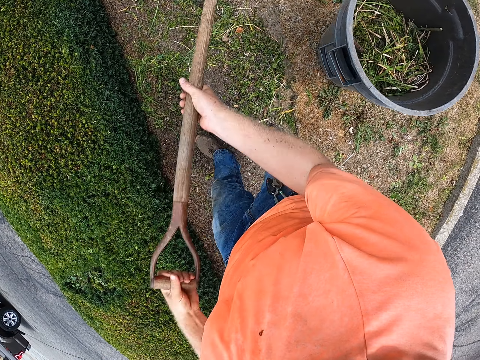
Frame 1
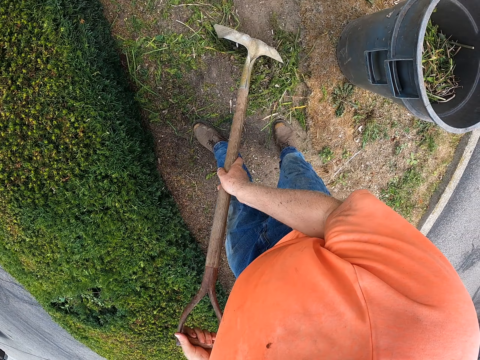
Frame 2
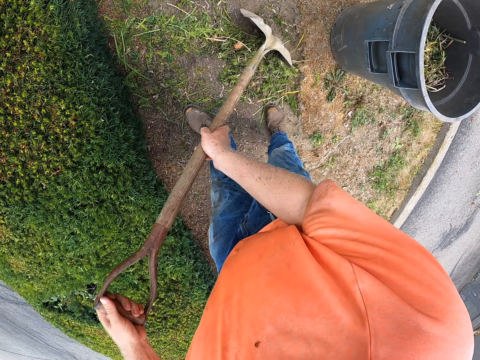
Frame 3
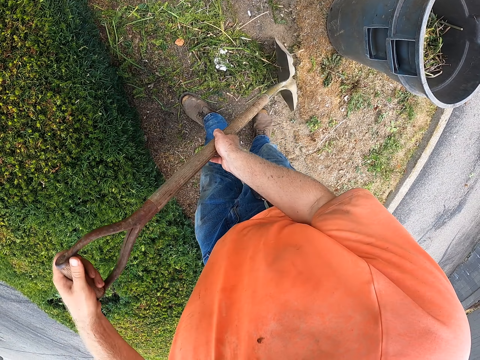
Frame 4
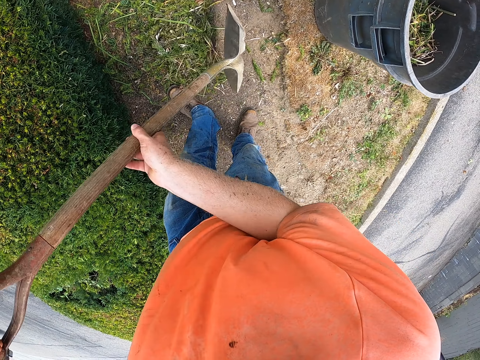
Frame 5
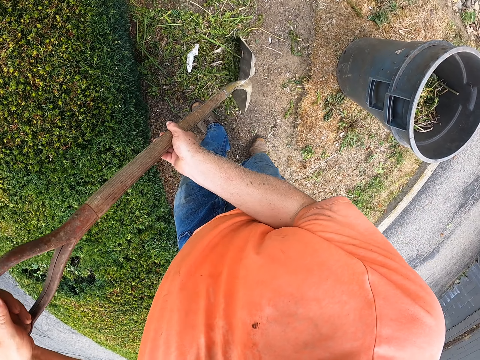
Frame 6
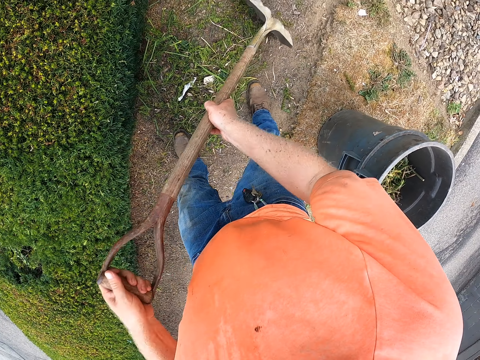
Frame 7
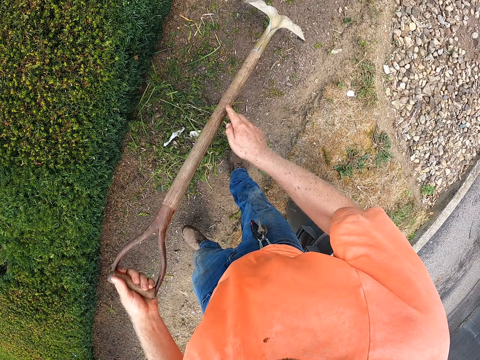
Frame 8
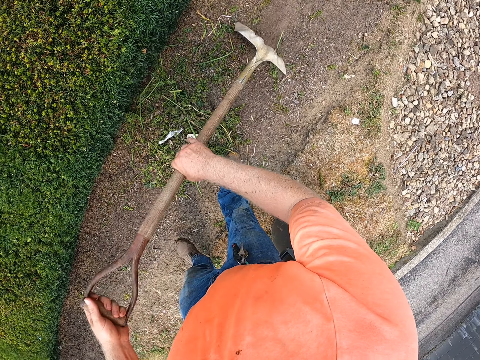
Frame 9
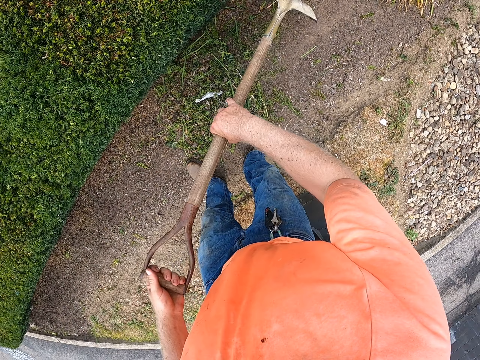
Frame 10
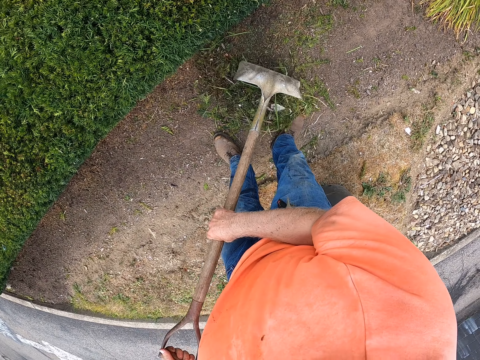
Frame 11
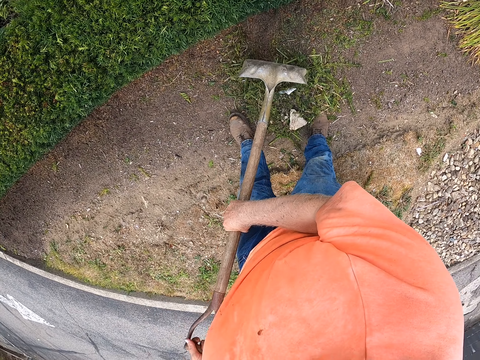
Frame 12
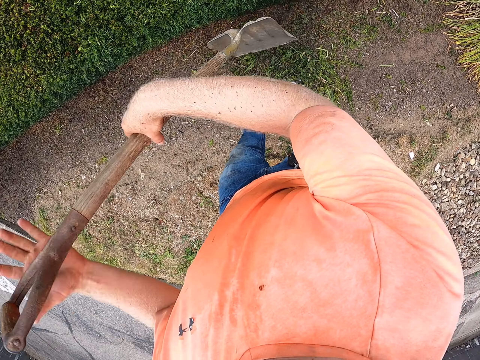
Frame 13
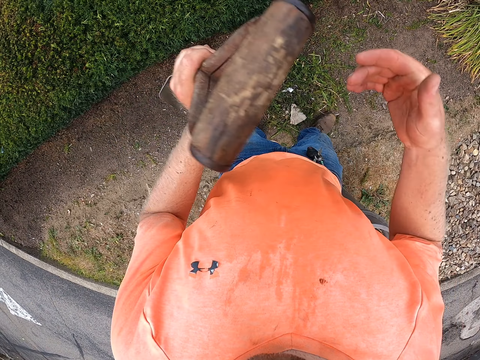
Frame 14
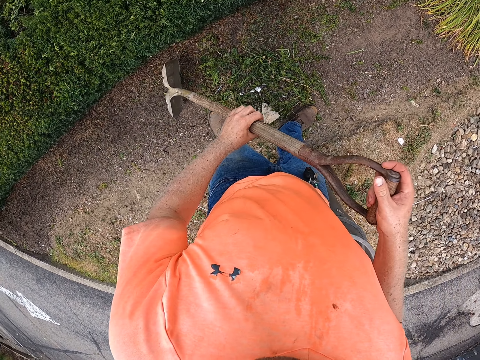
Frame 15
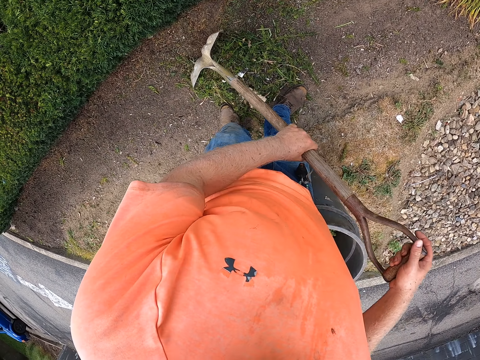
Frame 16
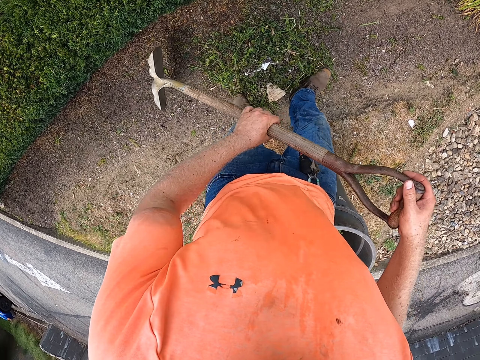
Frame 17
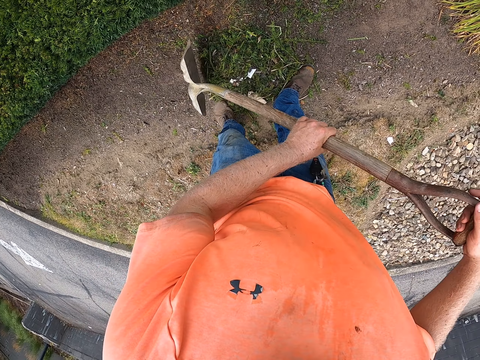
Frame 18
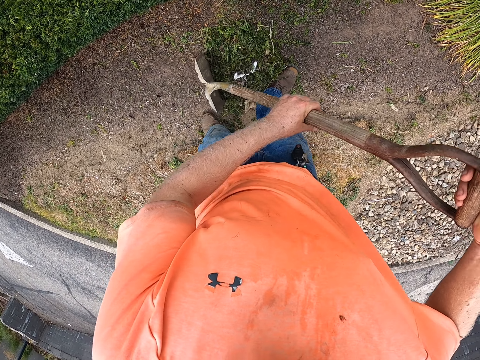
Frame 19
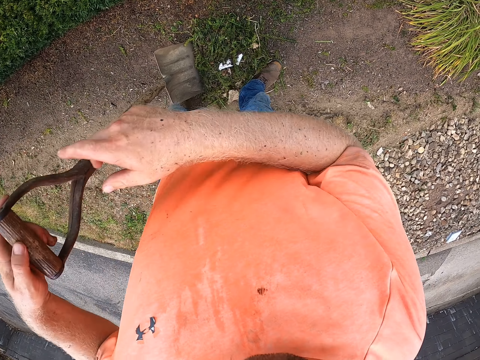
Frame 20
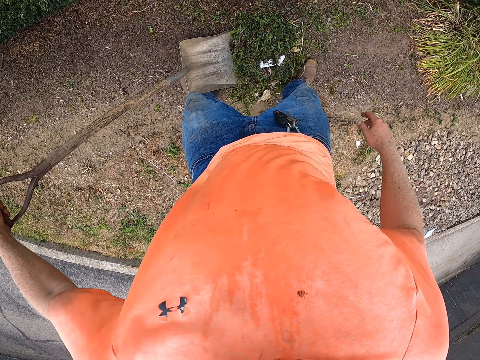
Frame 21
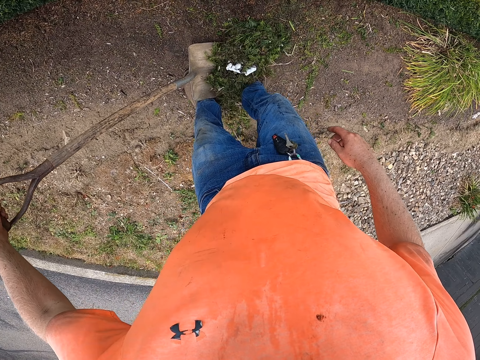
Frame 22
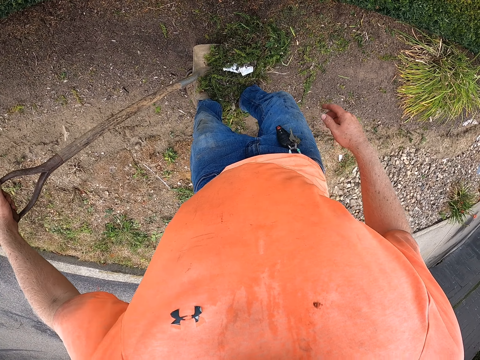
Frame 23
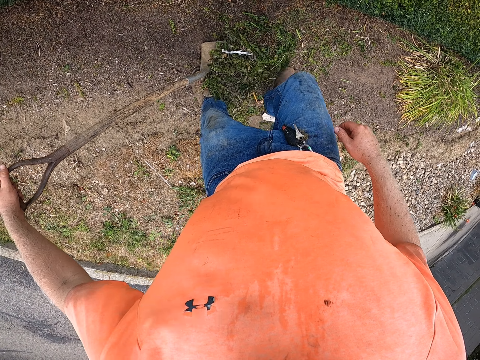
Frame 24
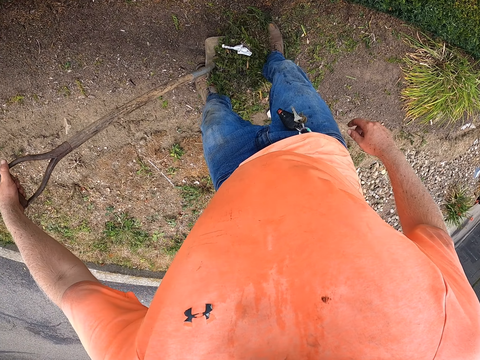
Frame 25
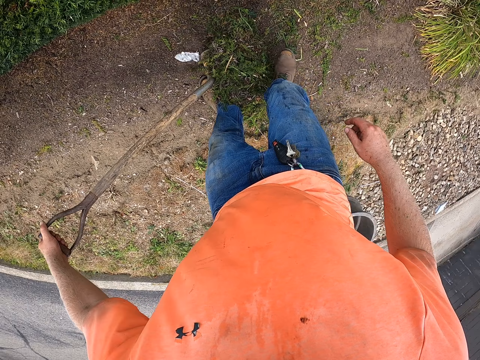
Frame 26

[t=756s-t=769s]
The camera wearer gathers leaves and dirt on the ground with the shovel in both hands. He holds the shovel with his left hand. He packs the leaves and dirt in the shovel in his left hand with his right foot.

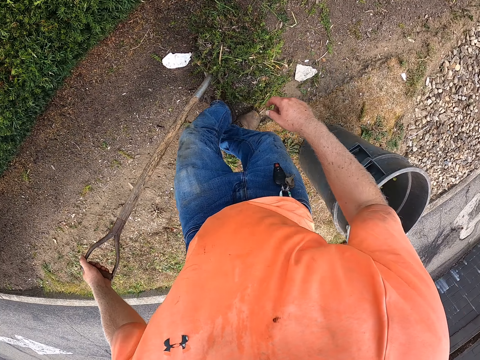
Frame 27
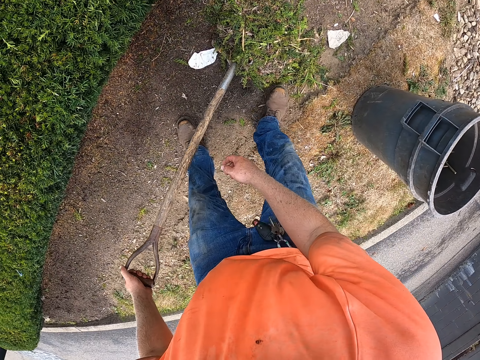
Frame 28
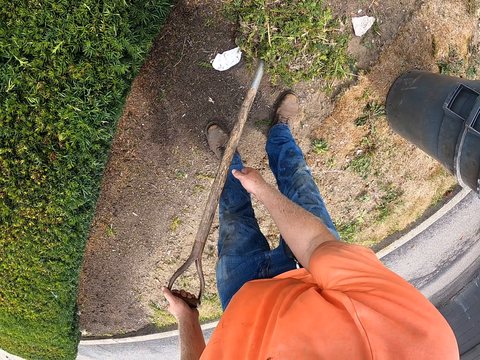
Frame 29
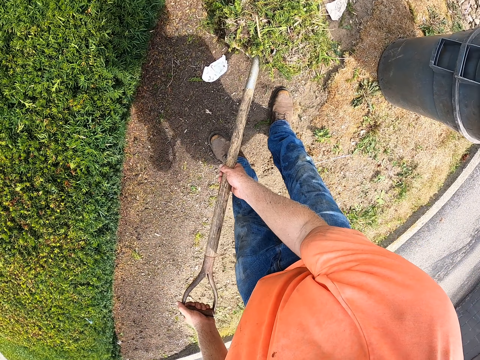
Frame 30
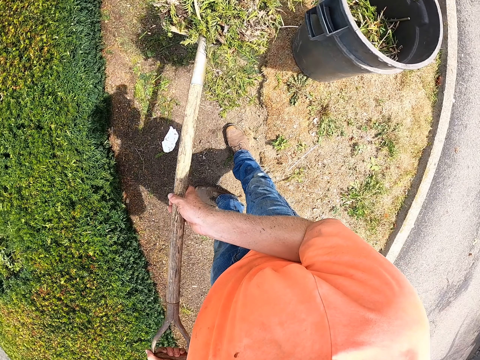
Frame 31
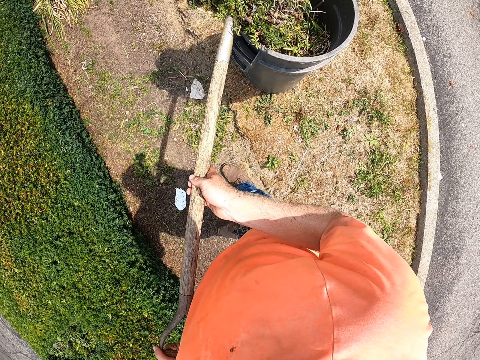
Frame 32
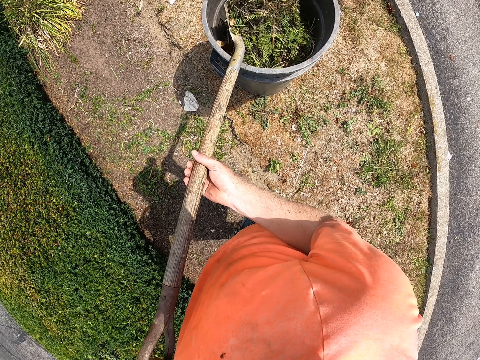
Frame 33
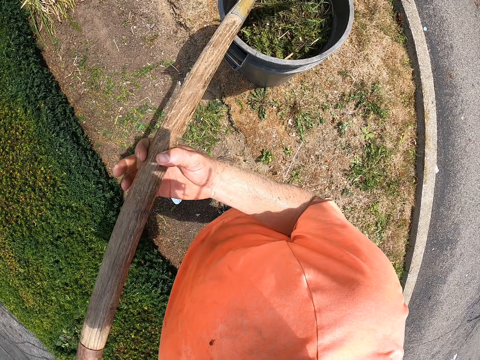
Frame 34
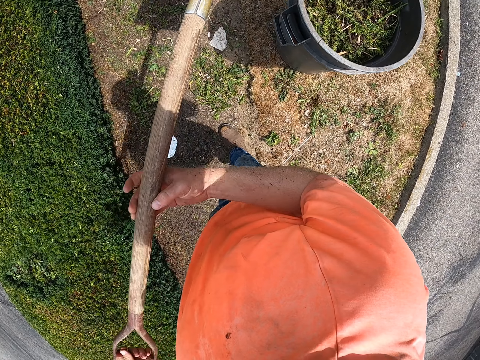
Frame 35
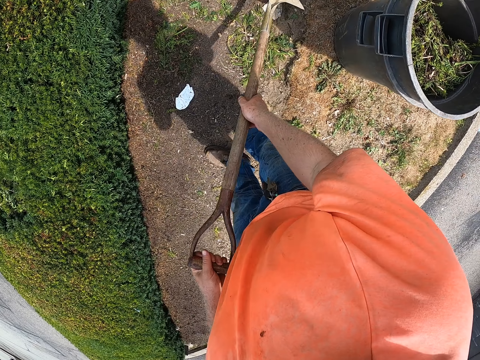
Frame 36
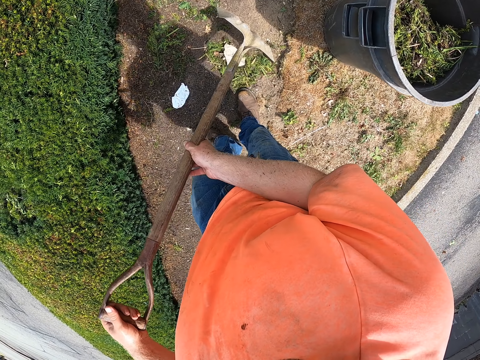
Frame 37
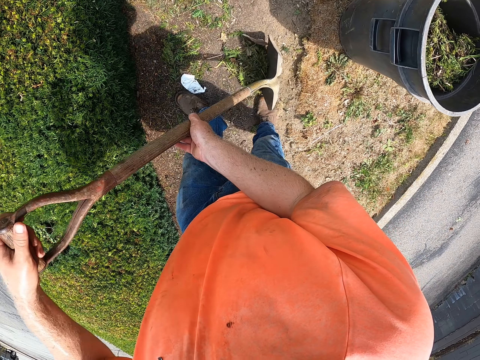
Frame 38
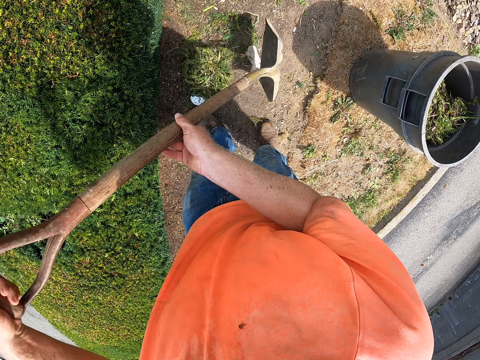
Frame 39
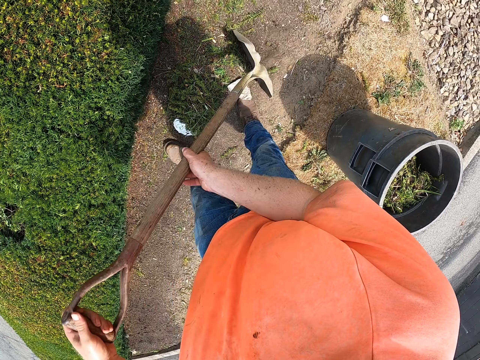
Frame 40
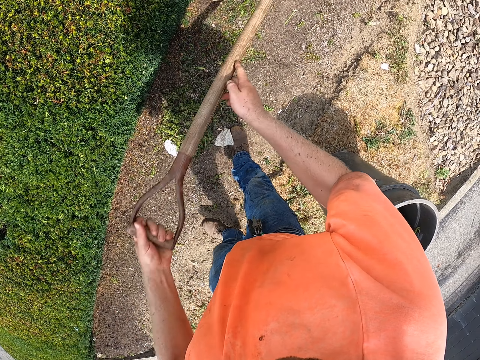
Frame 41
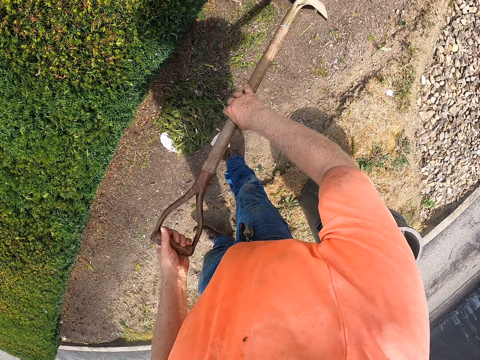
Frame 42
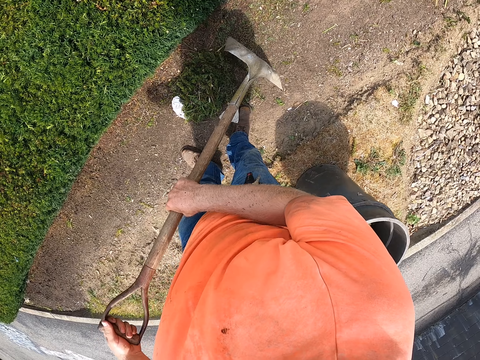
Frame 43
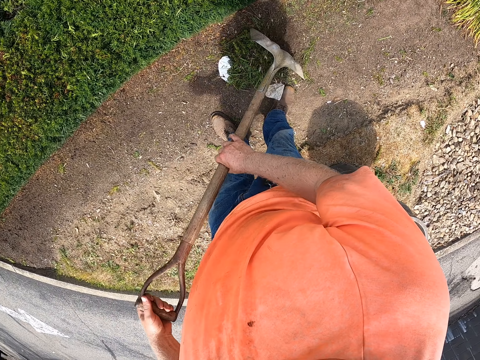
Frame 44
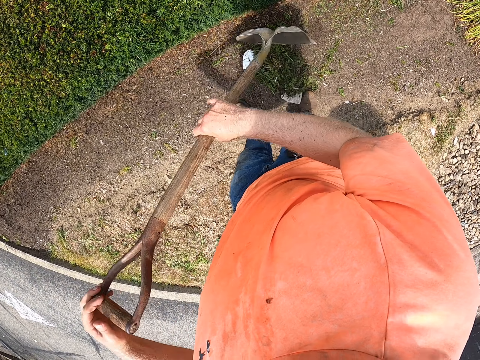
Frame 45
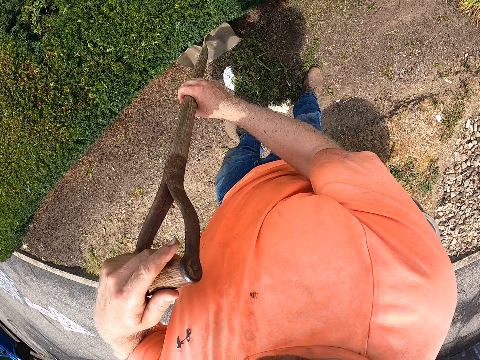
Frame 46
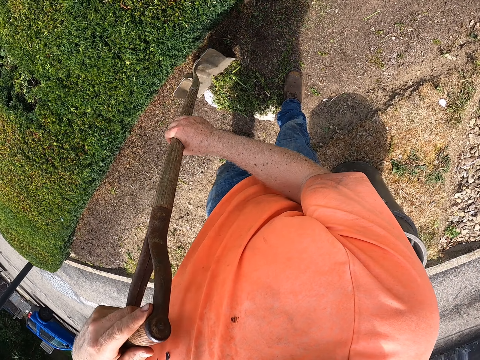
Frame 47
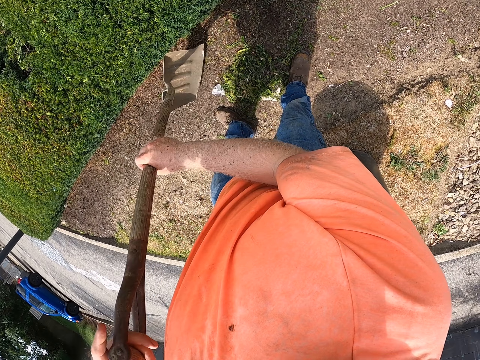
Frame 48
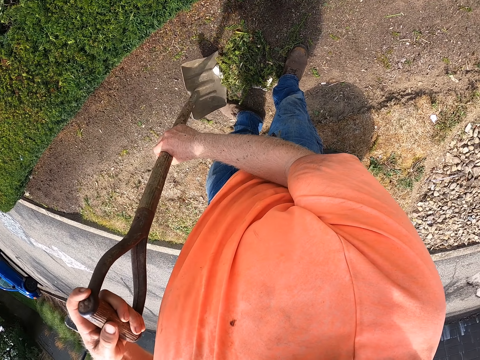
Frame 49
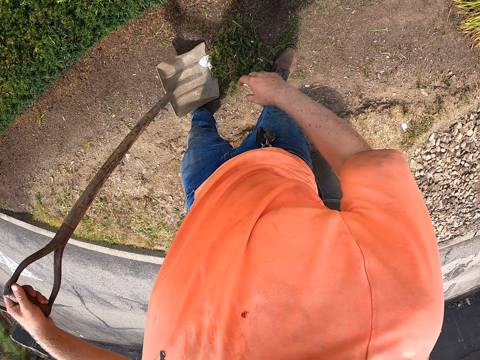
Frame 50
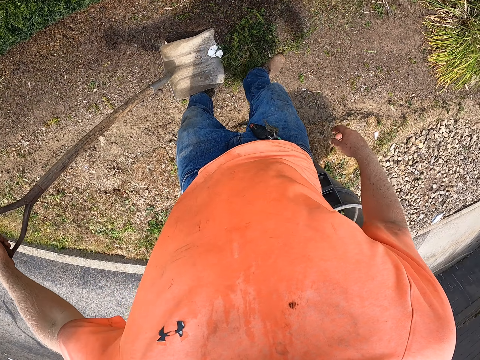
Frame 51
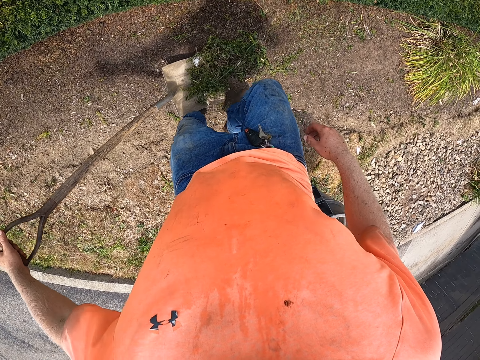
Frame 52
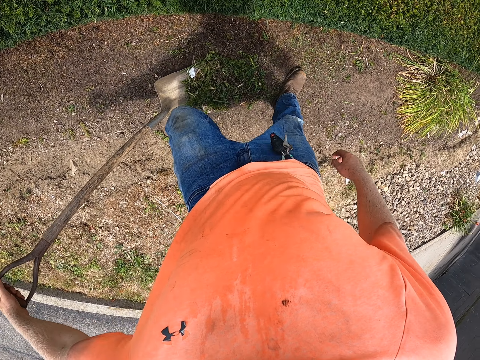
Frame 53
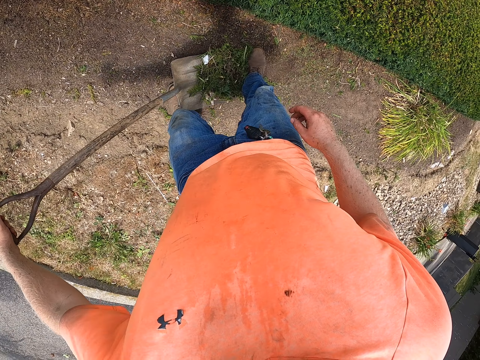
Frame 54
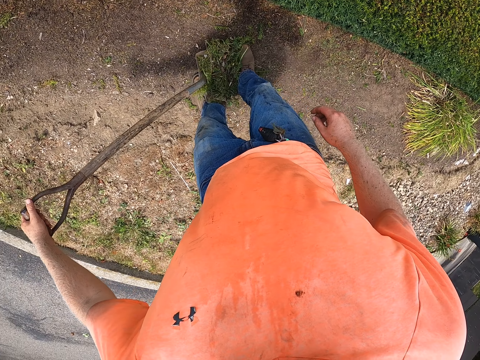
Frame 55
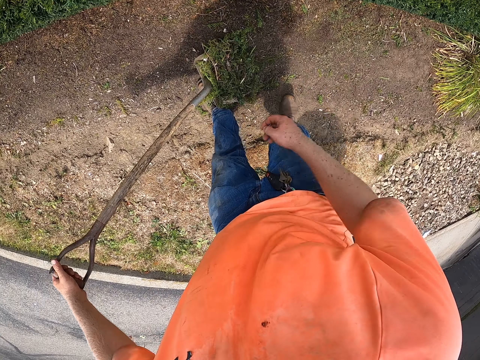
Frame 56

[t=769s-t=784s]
The camera wearer lifts the leaves and dirt from the ground with the shovel in both hands. He throws the leaves and dirt in the trashcan with the shovel in both hands. He gathers the leaves and dirt on the ground with the shovel in both hands. He holds the shovel with his left hand. He packs the leaves and dirt in the shovel in his left hand with his right foot.
